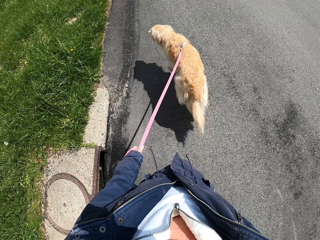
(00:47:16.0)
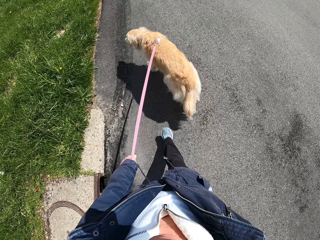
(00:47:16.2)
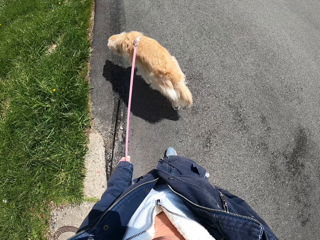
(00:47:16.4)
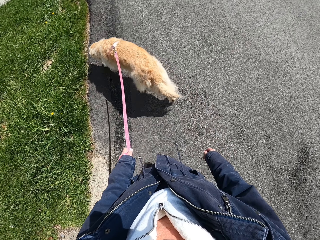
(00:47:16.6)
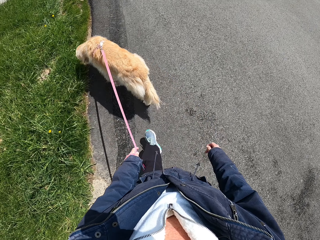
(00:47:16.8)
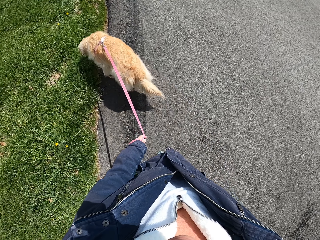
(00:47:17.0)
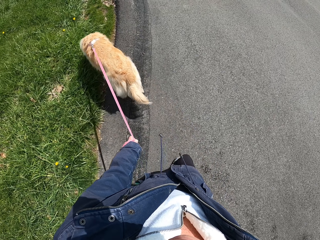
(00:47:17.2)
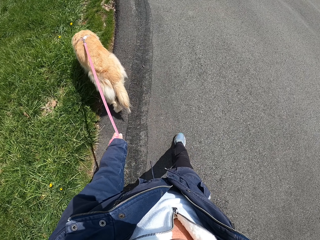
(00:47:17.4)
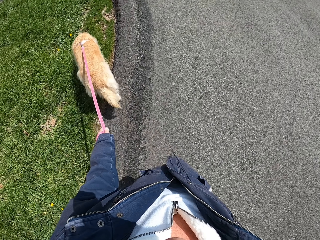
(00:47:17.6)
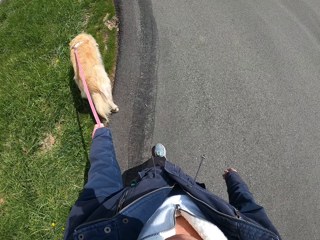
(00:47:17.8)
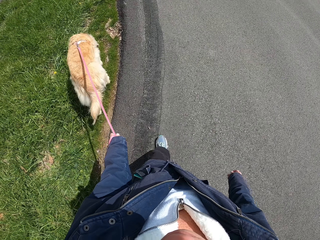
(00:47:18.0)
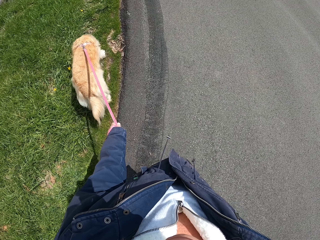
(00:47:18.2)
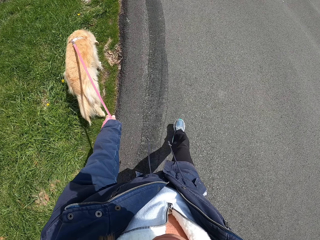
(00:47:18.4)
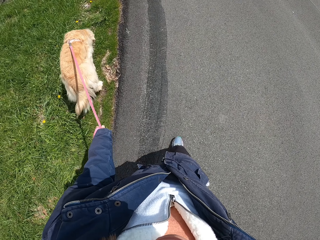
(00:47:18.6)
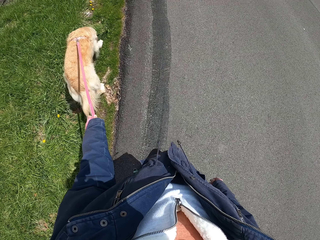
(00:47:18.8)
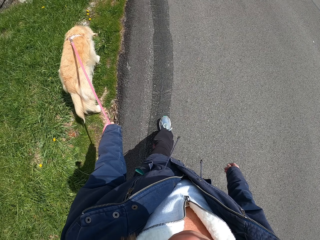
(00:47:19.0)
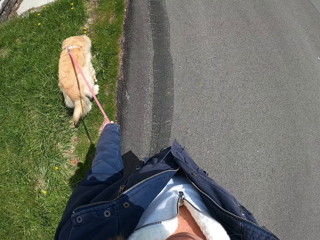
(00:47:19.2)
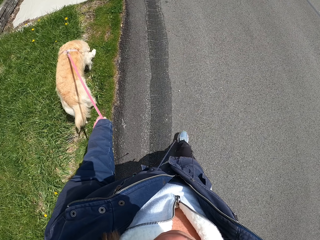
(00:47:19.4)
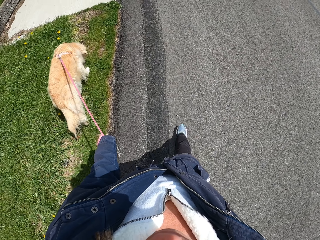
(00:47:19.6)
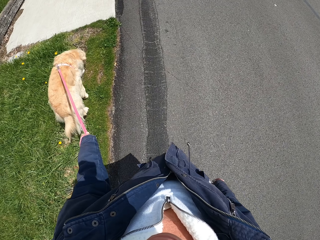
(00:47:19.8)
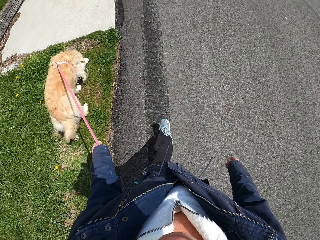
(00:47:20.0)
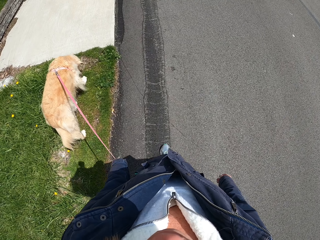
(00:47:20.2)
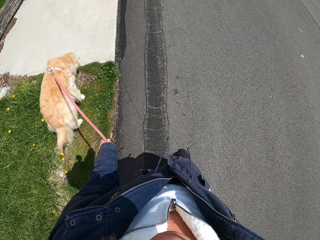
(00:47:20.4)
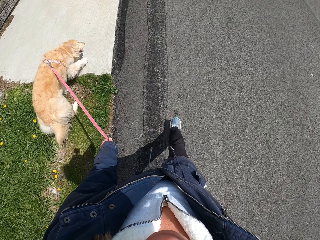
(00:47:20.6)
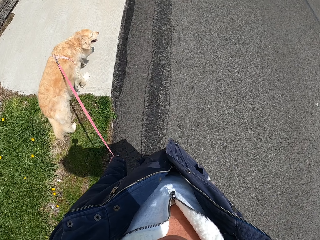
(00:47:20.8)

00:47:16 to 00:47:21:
The camera wearer walks the dog along the pavement.

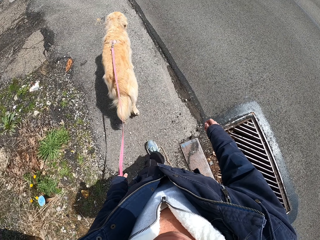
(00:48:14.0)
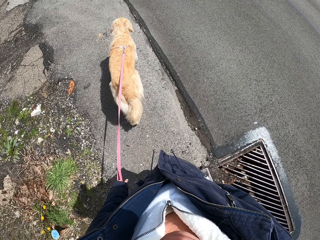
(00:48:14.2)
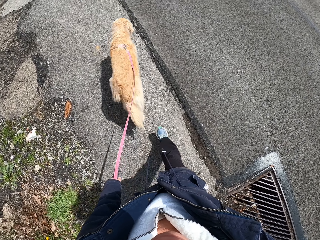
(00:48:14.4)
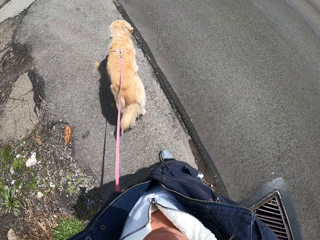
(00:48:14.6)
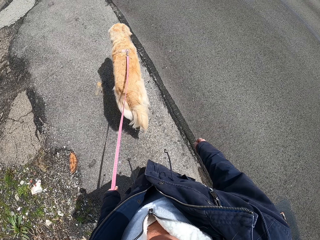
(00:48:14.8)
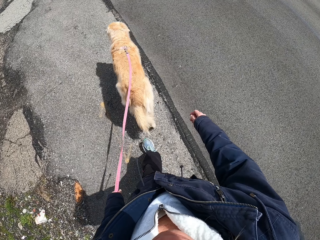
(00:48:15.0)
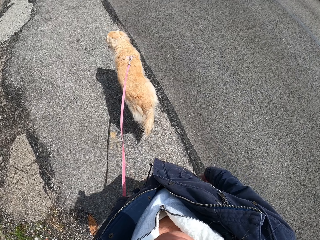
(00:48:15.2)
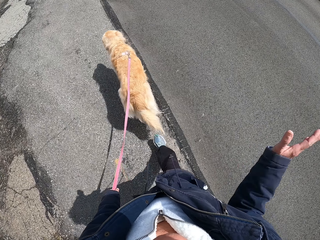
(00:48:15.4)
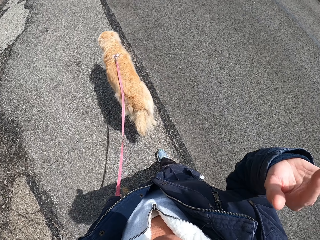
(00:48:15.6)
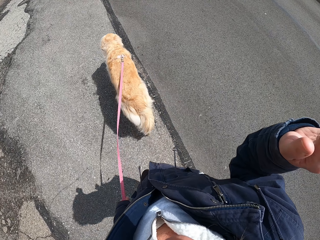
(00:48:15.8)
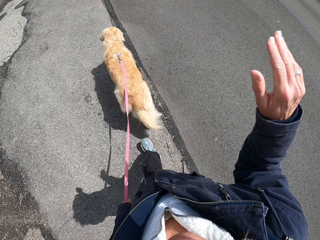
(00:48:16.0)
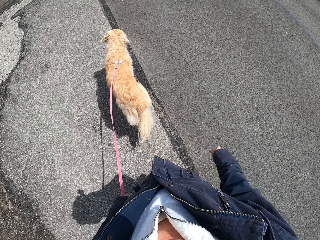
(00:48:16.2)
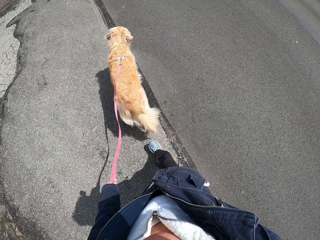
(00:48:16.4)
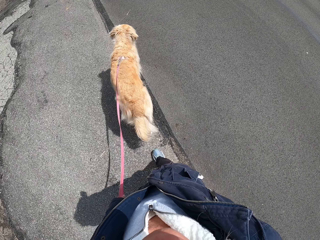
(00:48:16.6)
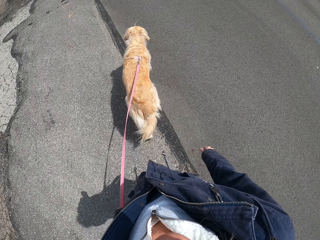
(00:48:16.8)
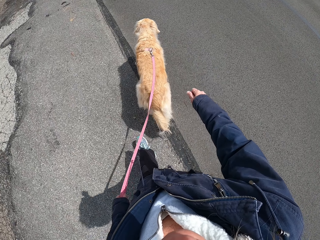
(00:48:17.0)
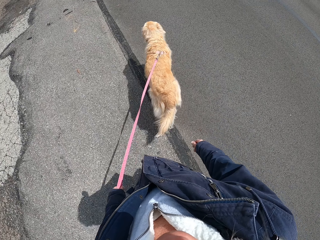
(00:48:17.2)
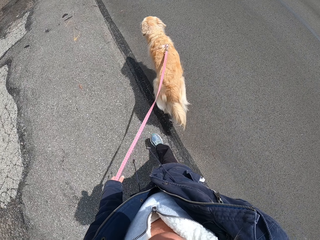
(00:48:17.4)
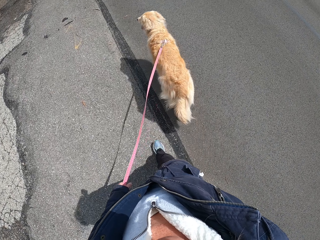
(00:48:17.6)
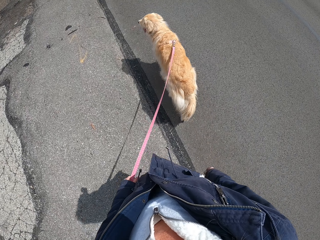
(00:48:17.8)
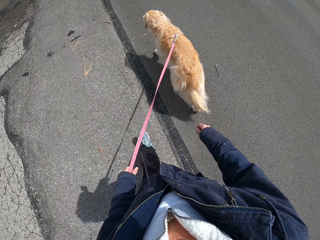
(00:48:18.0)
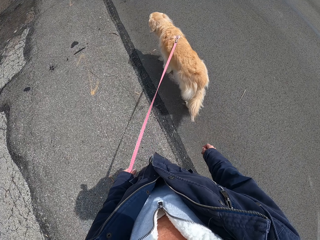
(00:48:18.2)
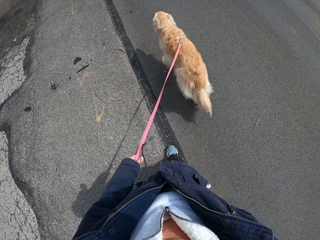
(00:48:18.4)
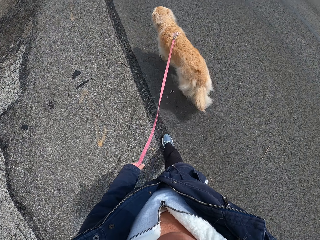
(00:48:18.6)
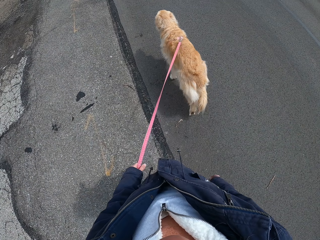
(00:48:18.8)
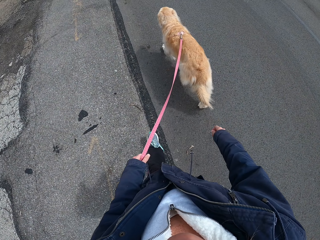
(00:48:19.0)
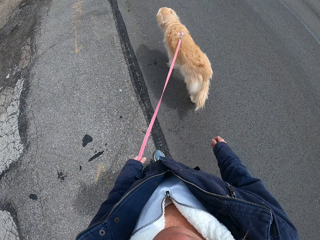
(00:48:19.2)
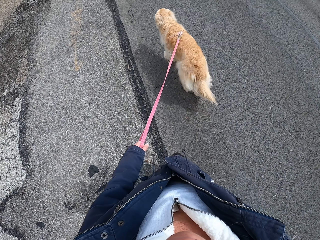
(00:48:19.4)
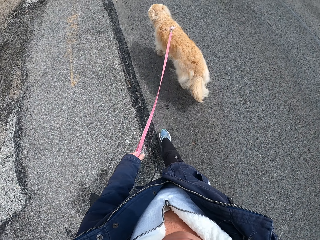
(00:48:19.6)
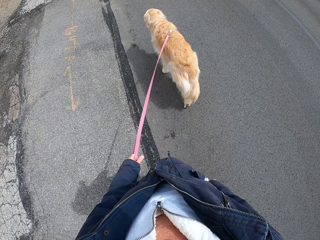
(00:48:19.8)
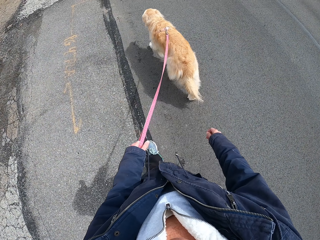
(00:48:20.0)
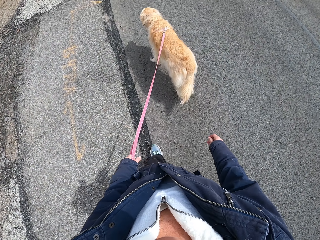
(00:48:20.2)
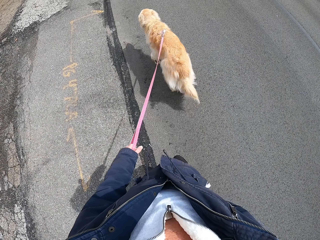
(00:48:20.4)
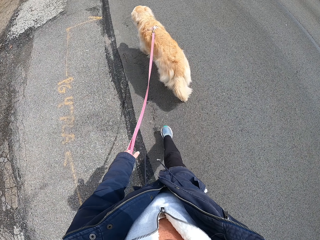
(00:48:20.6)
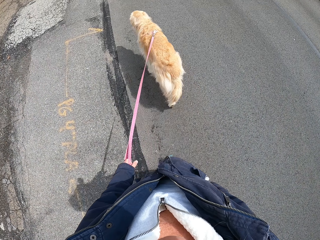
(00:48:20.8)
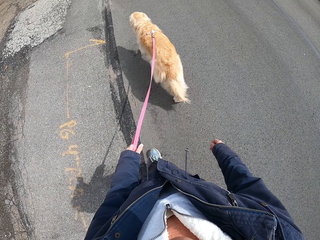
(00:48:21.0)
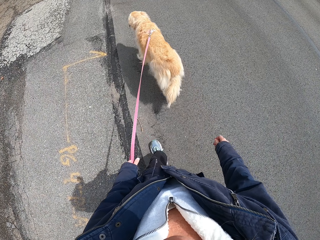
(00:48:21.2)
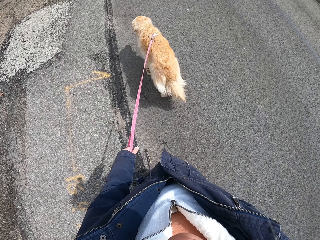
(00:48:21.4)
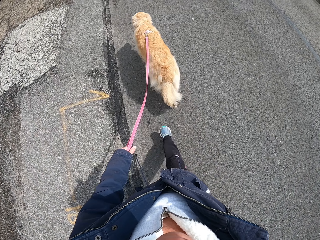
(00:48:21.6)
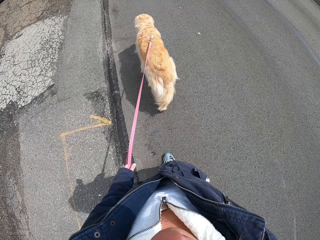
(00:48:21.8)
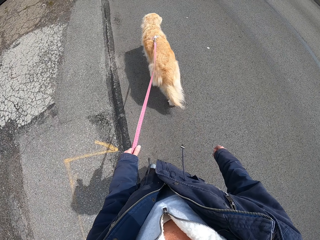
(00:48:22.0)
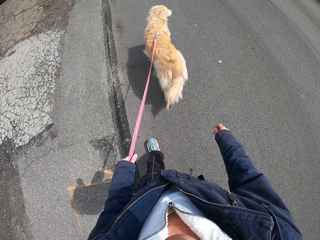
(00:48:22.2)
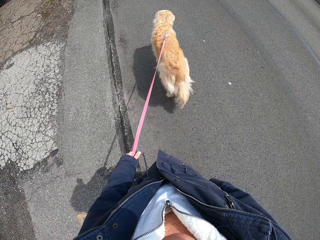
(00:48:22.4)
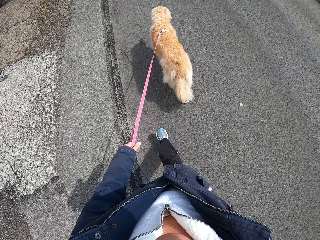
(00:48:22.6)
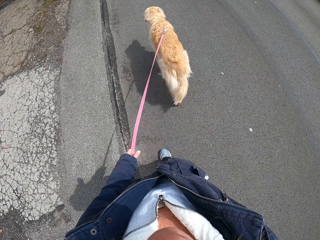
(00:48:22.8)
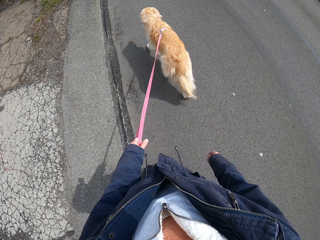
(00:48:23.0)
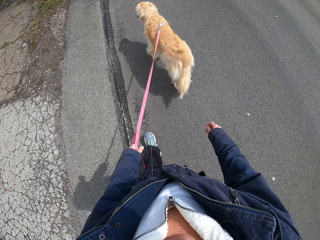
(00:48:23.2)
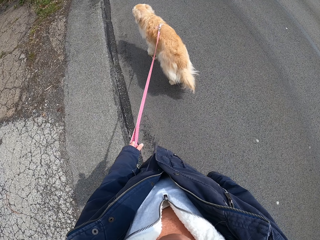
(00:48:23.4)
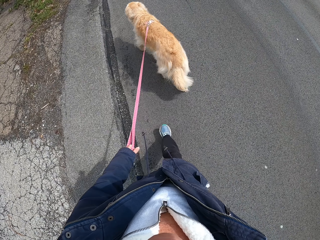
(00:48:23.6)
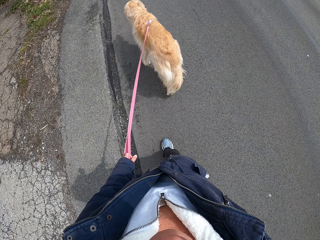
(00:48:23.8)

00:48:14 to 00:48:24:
The camera wearer lifts his hand. He walks the dog along the path.

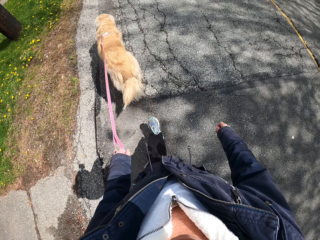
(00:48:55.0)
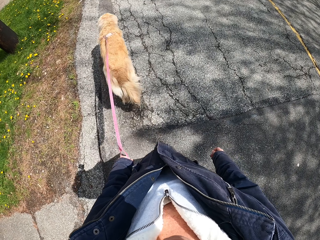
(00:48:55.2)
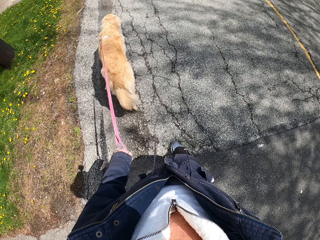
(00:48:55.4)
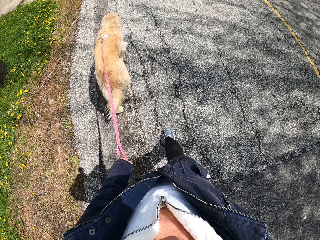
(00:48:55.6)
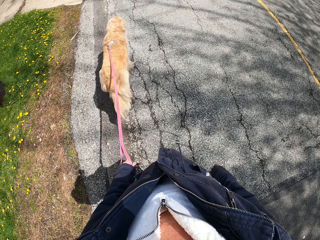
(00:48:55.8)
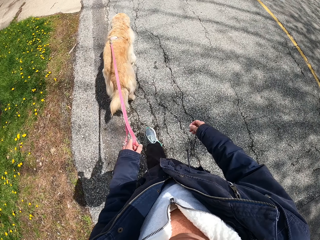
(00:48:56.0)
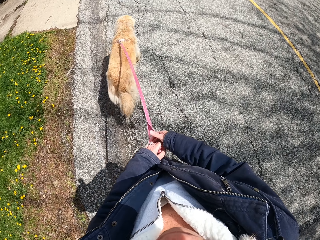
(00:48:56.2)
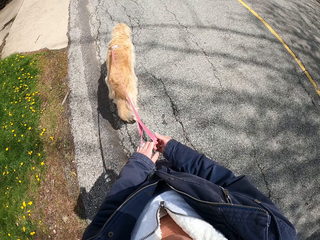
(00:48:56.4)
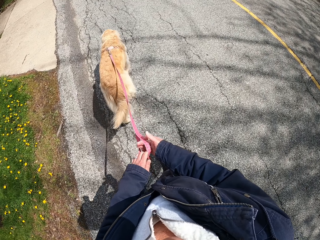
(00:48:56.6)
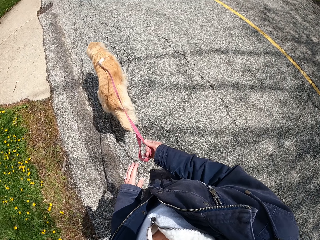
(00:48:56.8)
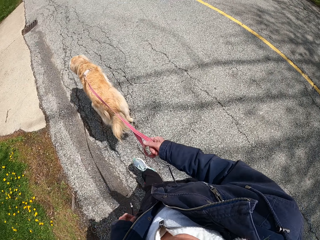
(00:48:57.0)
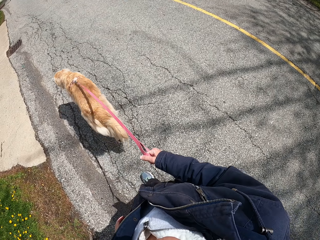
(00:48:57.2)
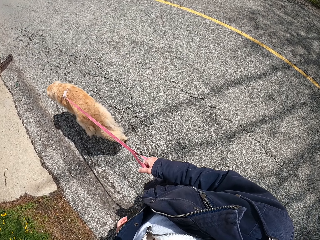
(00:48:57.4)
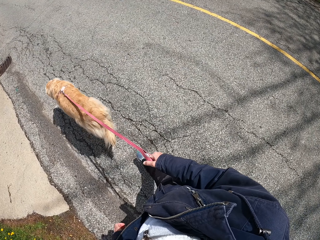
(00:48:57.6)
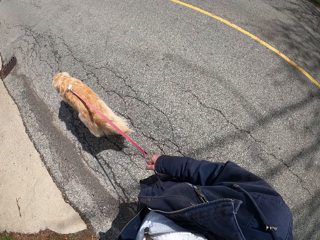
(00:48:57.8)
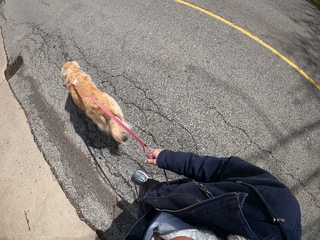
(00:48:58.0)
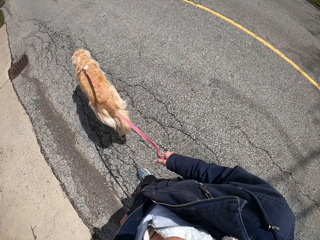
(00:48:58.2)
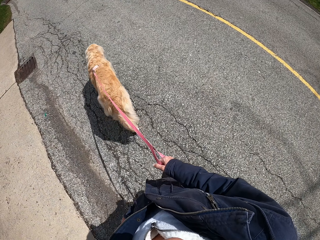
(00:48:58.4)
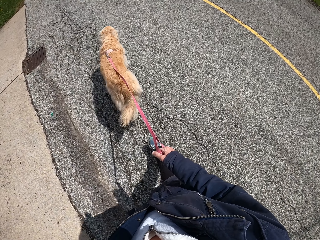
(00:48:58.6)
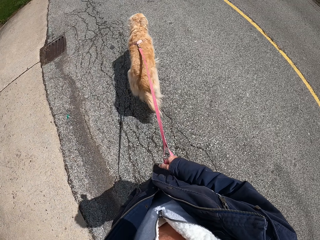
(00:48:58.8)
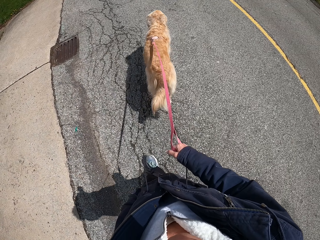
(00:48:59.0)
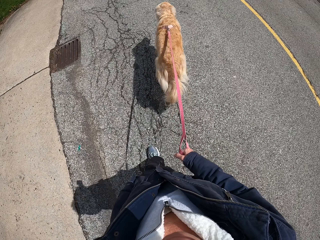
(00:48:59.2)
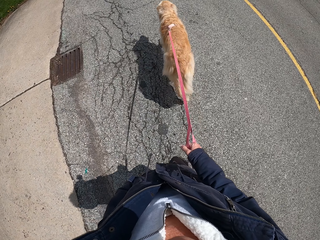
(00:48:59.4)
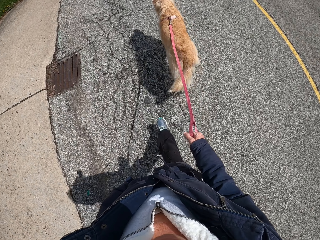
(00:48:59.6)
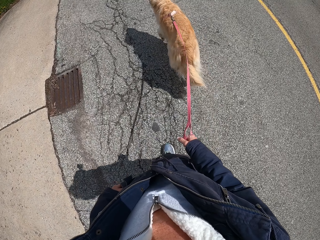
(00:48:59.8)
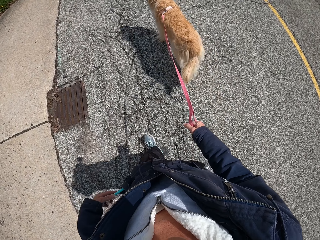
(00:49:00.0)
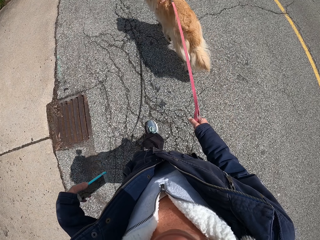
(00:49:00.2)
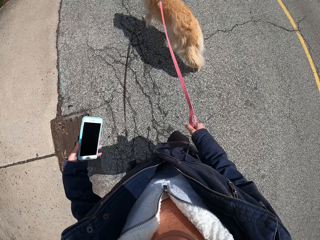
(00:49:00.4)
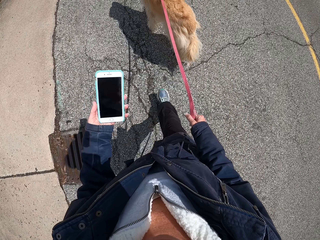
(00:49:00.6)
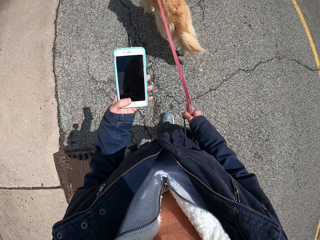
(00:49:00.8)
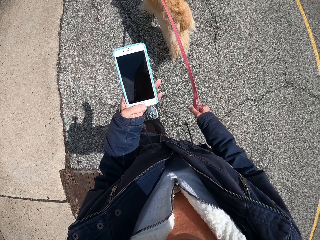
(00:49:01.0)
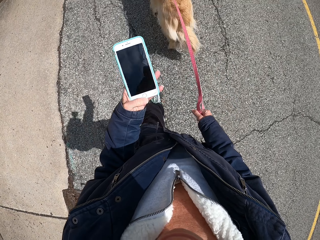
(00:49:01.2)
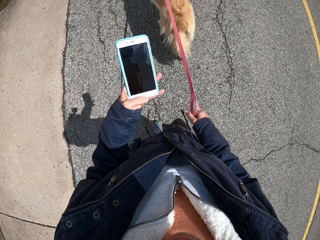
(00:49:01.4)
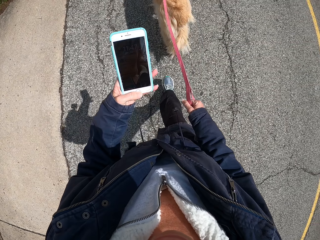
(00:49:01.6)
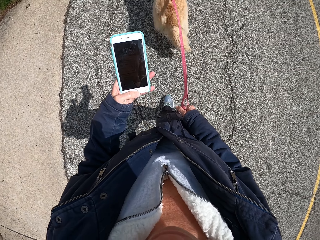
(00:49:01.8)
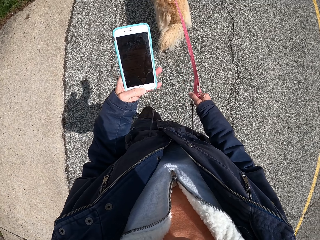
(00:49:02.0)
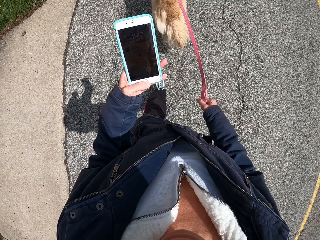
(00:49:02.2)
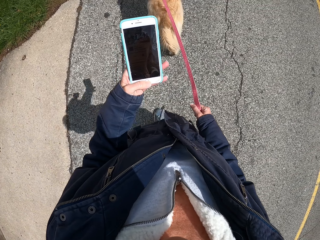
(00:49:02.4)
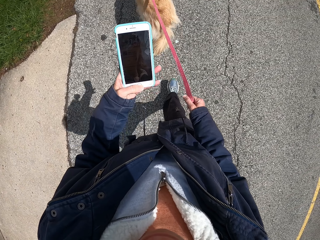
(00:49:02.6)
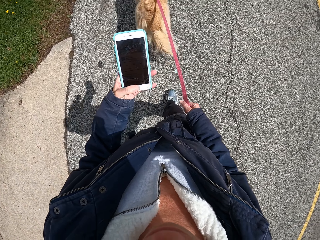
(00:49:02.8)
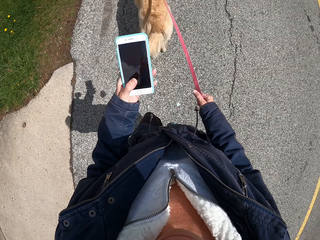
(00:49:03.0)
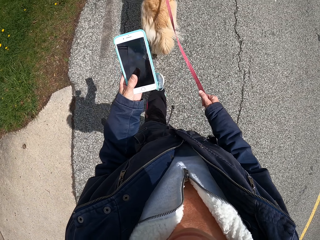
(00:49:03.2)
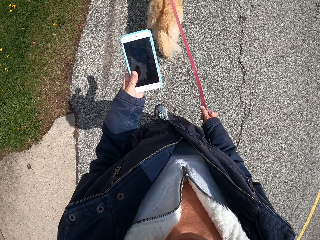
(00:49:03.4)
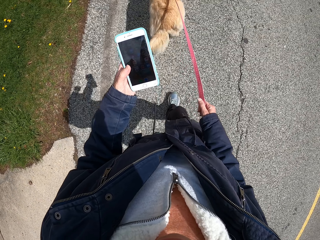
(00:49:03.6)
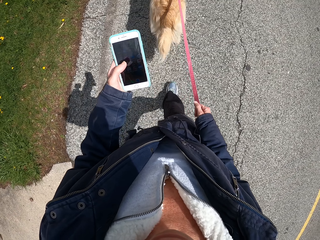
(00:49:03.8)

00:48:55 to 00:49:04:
The camera wearer moves the dog's leash from his left to his right hand. He walks the dog along the pavement. He picks up the phone from his pocket.
